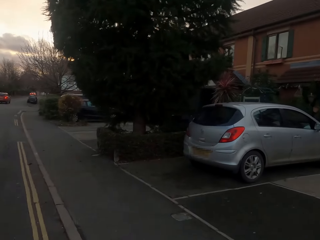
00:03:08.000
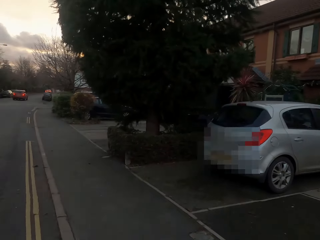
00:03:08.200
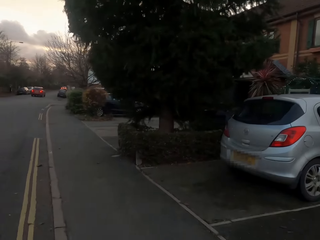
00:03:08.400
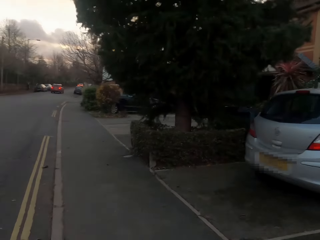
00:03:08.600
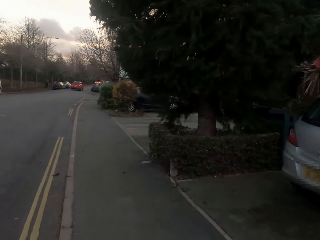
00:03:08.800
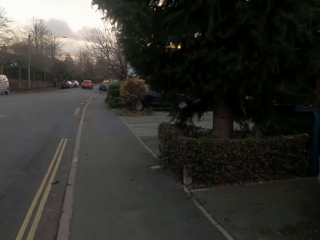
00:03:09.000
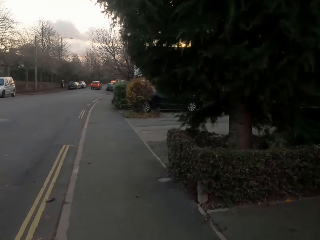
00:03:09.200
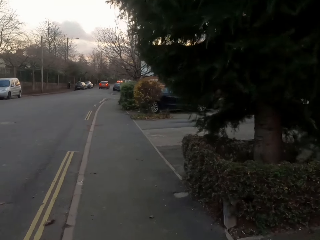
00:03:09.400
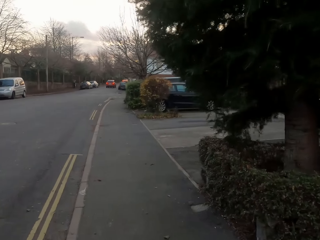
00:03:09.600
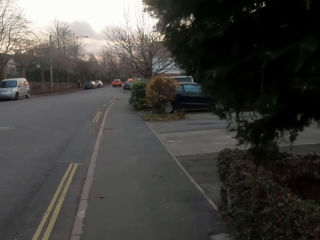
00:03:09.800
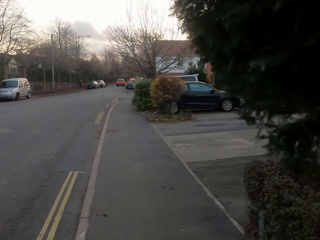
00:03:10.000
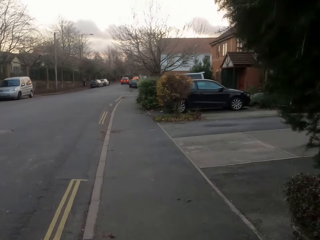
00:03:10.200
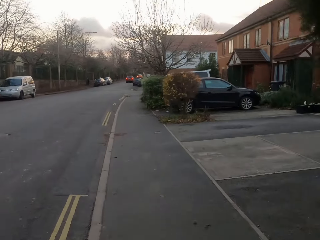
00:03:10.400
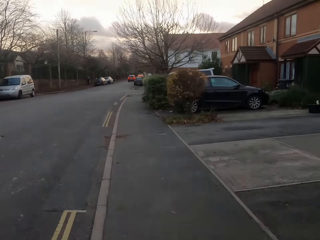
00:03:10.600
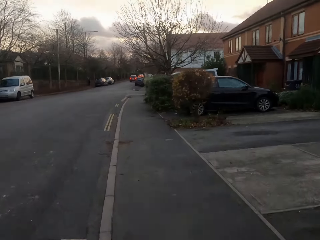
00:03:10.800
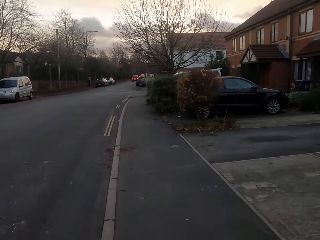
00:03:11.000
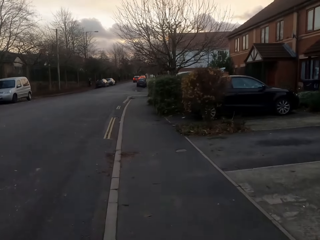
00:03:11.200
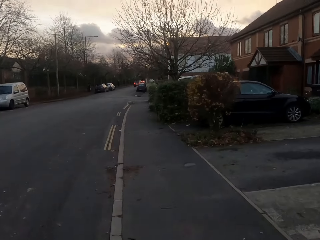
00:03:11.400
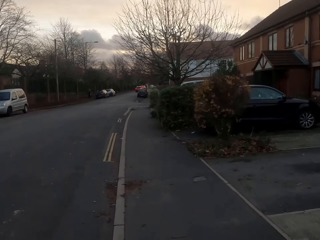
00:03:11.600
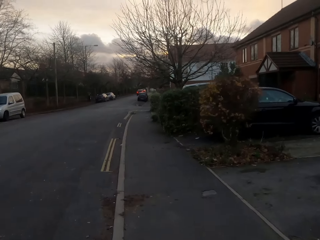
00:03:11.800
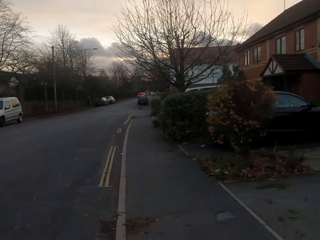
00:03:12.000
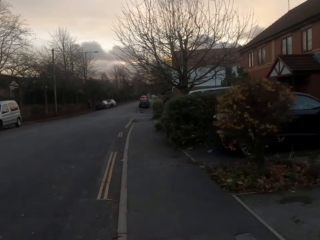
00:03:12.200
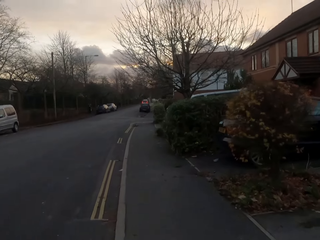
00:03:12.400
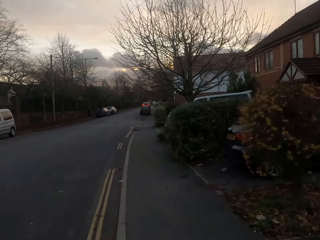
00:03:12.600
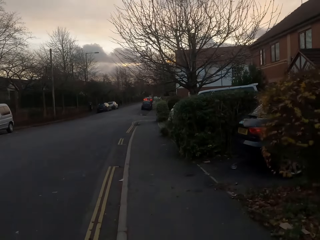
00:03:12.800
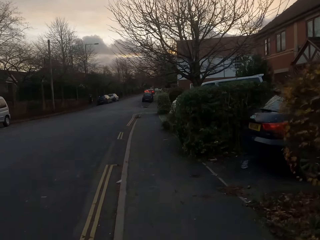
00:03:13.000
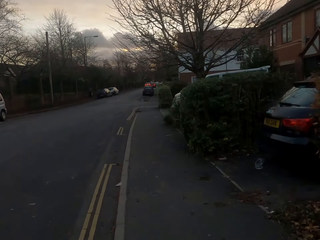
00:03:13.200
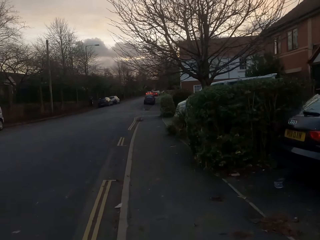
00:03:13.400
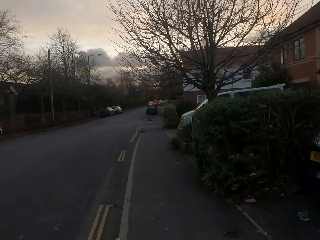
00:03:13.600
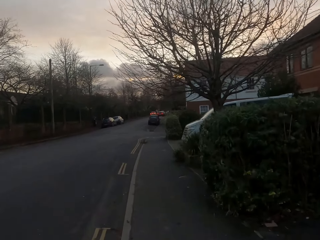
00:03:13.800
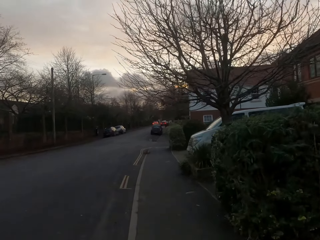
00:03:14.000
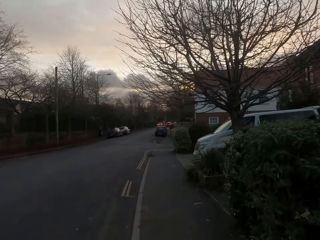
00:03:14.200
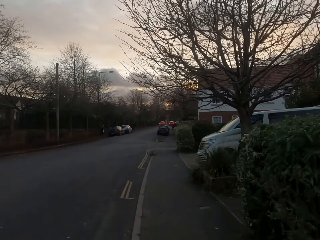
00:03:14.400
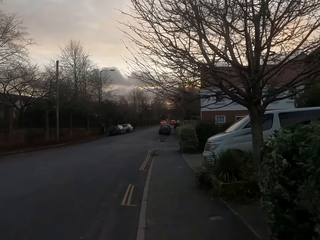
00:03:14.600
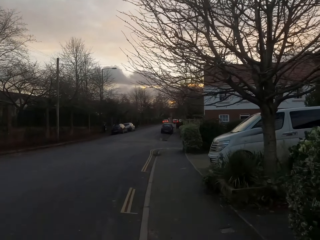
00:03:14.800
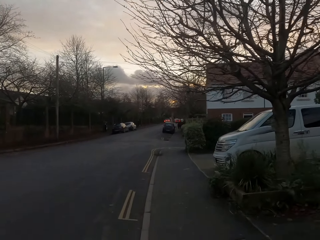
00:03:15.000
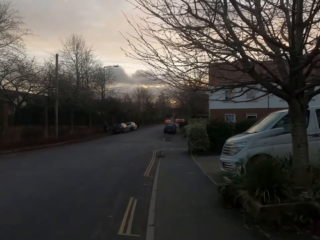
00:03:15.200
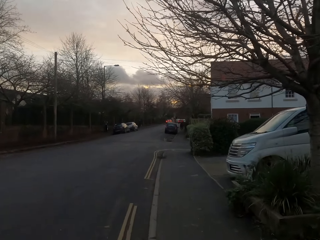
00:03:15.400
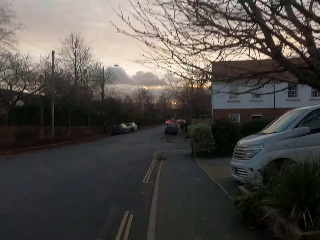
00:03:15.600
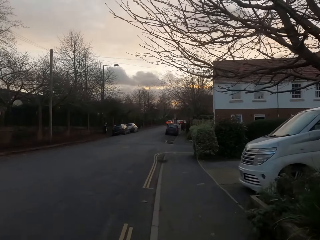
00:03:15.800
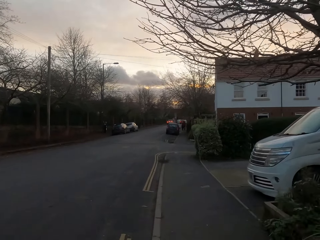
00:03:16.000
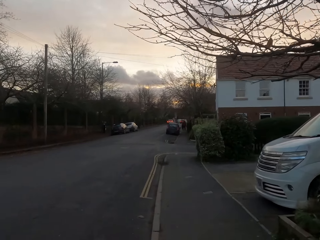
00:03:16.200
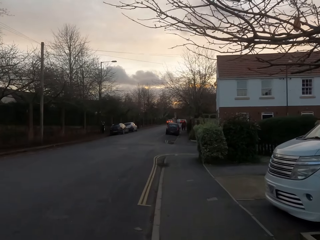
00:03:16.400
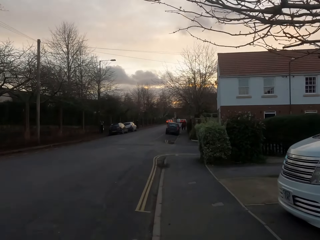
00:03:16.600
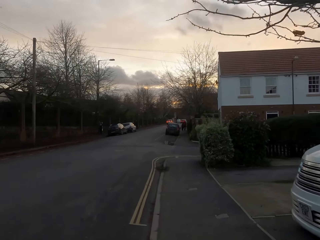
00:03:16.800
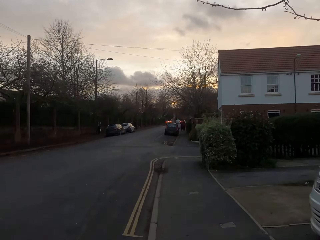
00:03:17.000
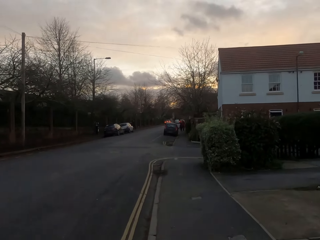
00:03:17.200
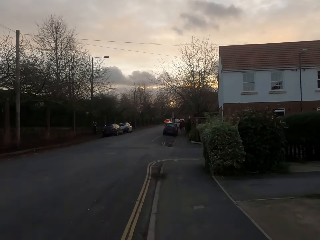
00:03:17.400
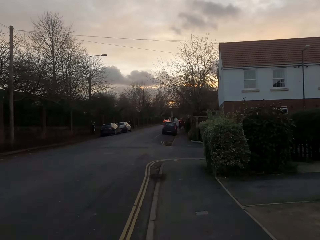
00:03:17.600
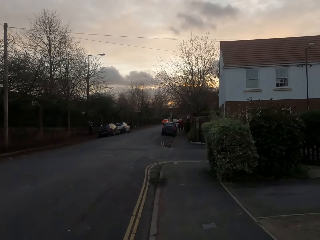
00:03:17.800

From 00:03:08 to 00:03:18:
The camera wearer jogs along a sidewalk.

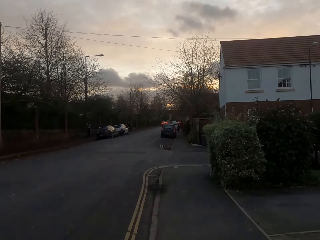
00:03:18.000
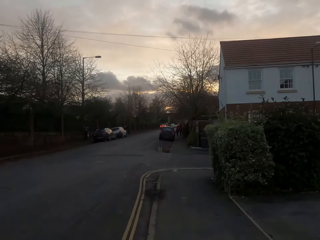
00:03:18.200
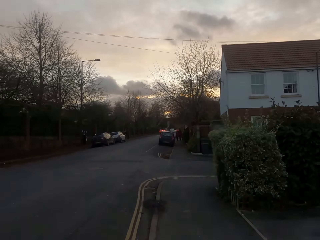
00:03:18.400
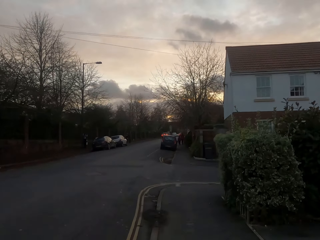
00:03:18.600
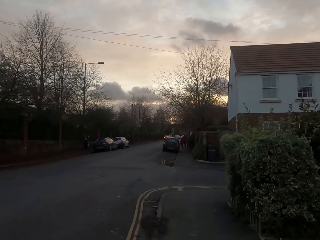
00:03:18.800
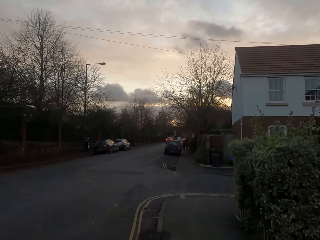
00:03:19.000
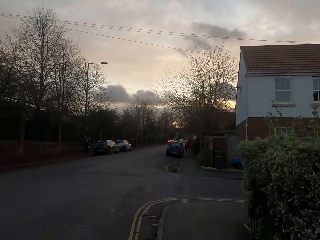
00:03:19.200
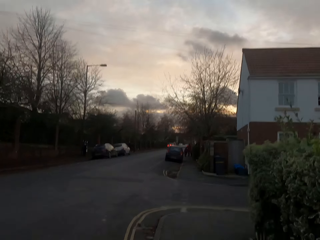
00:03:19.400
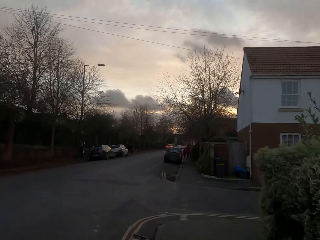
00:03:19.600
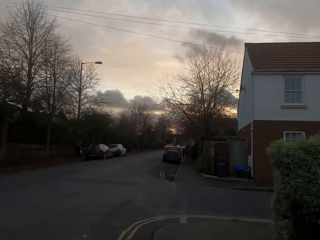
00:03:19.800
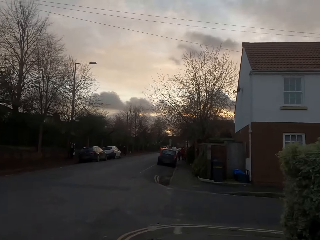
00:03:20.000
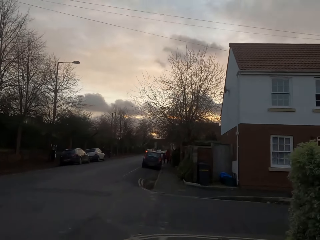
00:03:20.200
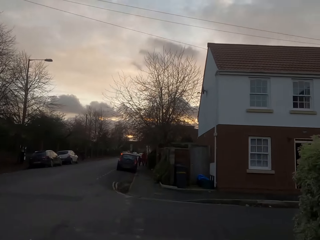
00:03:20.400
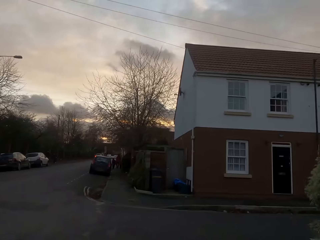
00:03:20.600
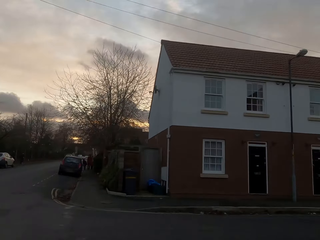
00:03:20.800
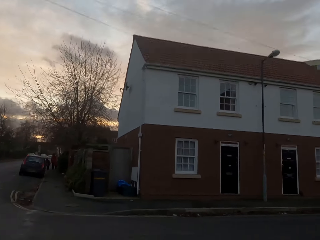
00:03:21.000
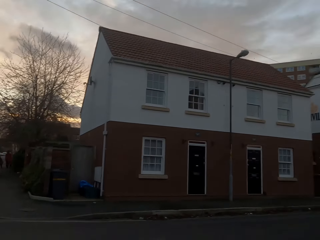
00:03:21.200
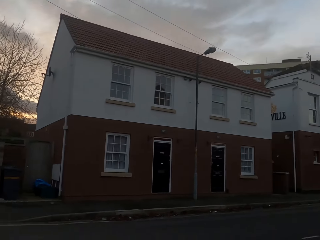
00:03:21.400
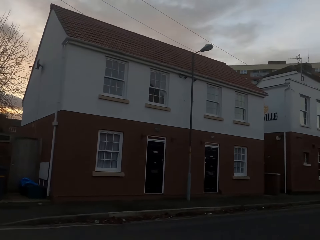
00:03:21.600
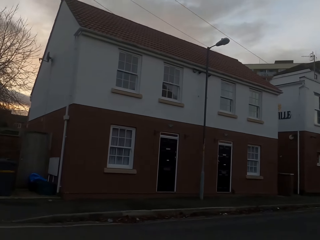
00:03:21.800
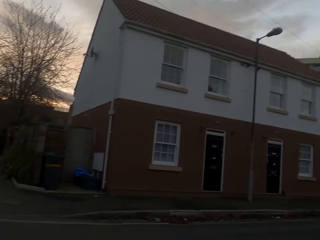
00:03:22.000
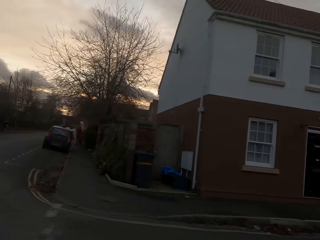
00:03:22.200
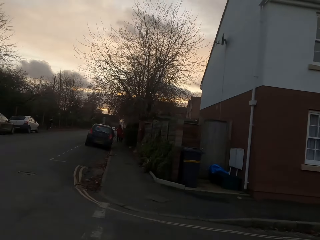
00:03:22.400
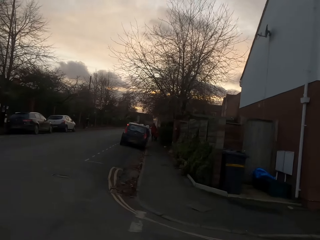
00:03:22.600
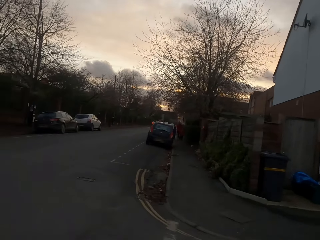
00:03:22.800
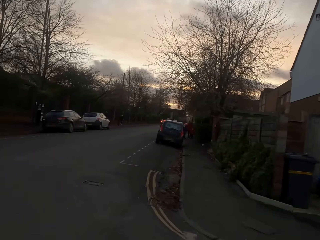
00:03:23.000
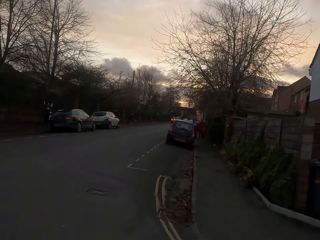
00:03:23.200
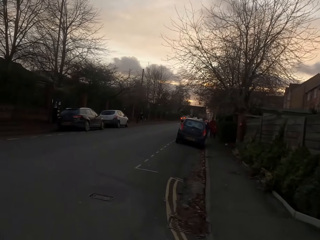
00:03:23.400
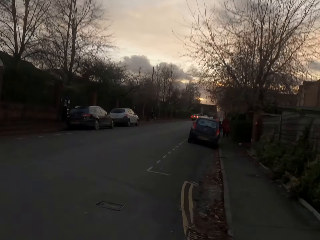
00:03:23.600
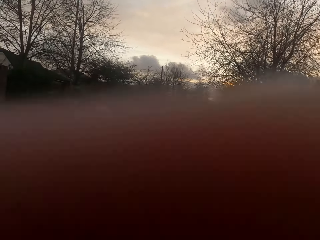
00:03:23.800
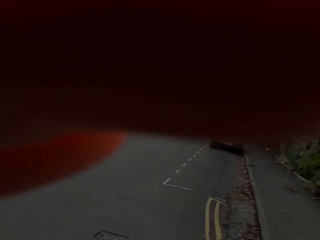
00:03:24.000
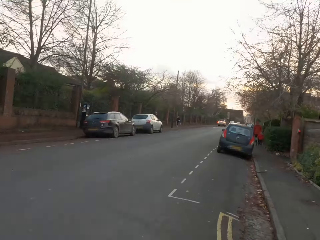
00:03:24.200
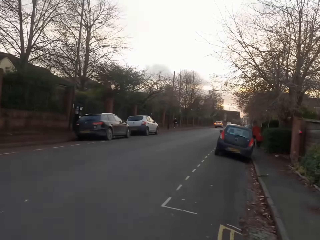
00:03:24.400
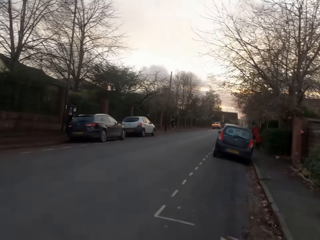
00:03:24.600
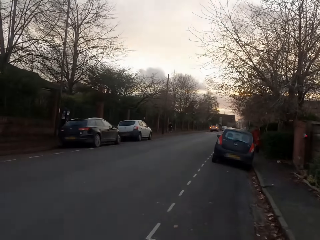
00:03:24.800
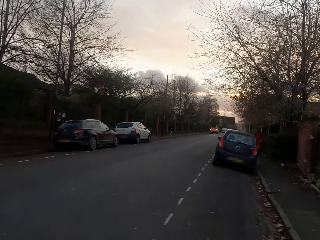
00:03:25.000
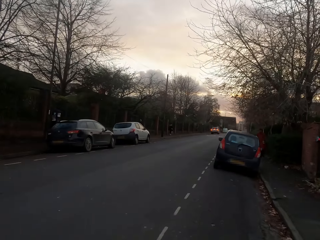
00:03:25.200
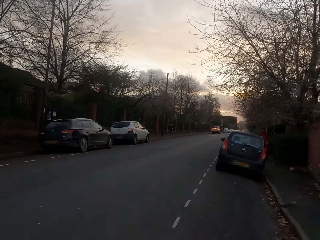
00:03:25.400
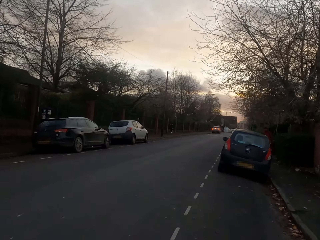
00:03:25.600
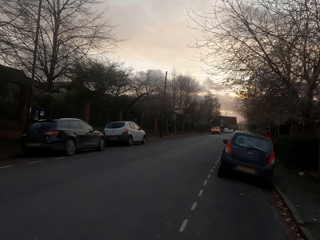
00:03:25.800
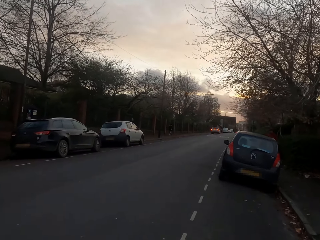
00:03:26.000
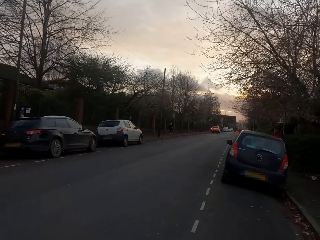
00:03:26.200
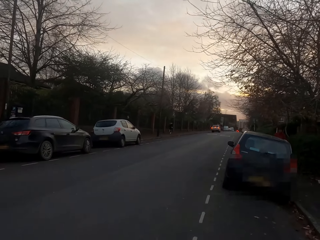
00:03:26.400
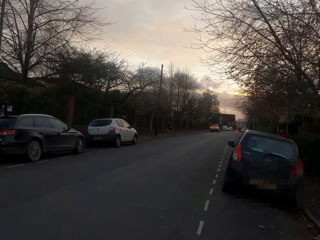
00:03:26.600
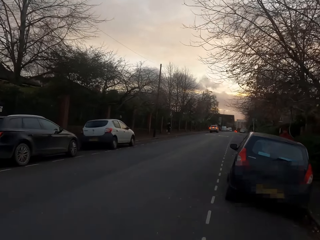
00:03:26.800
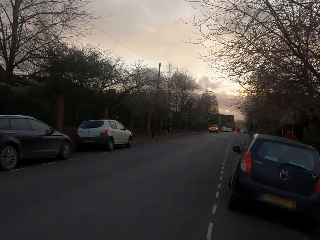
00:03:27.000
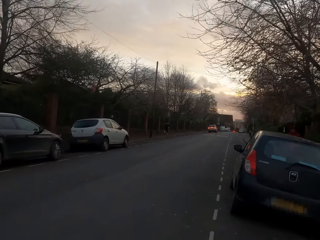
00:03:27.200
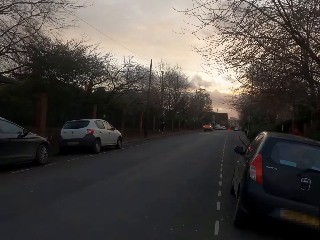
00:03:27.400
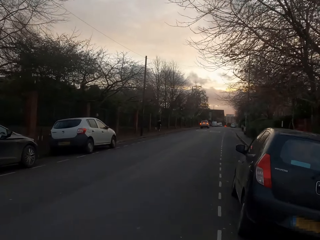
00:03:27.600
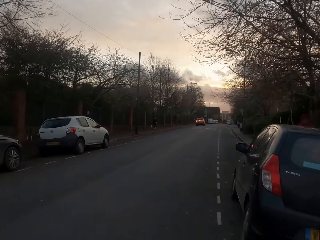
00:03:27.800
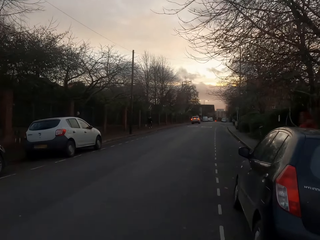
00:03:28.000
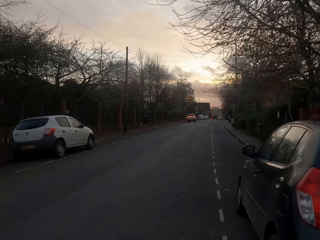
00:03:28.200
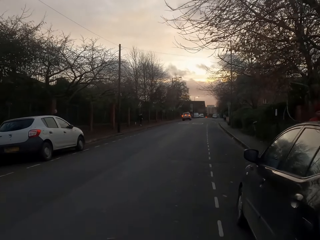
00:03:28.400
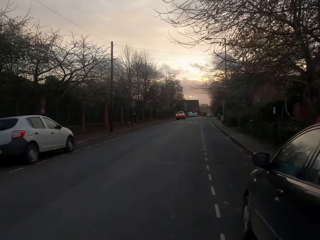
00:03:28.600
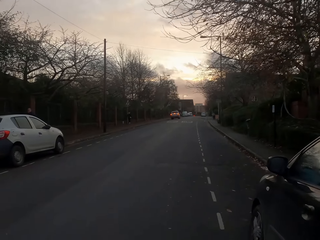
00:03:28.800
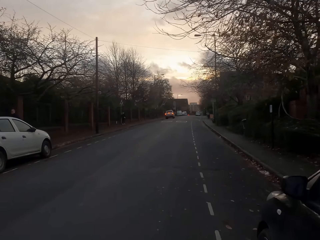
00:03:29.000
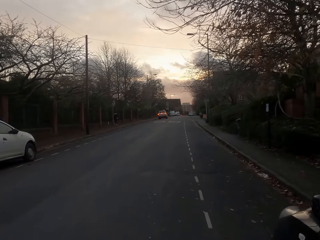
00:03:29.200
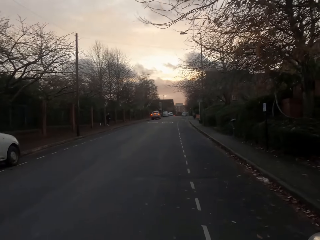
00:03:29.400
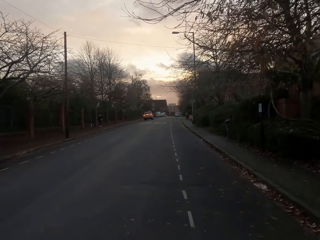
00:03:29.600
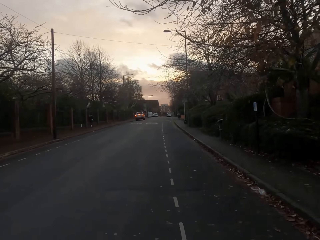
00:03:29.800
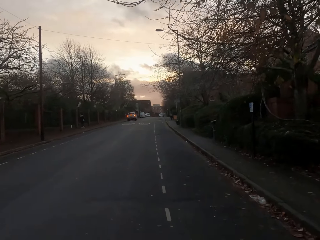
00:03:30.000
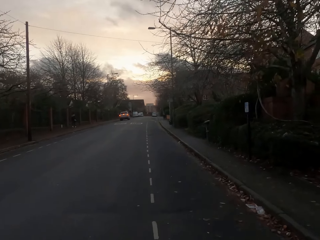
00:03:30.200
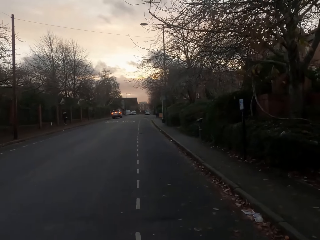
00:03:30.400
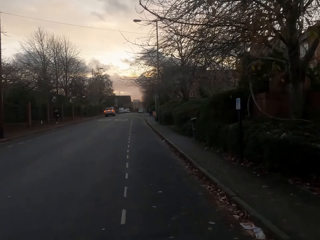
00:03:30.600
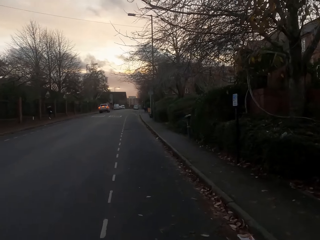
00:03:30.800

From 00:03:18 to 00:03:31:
The camera wearer crosses to the other side of the road. He adjusts a camera on his head with his left hand.
